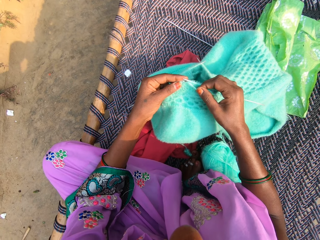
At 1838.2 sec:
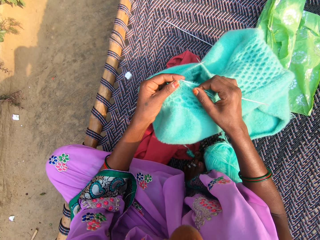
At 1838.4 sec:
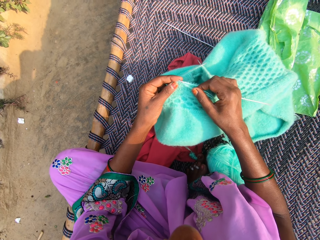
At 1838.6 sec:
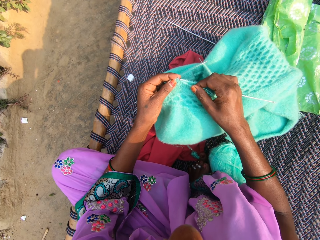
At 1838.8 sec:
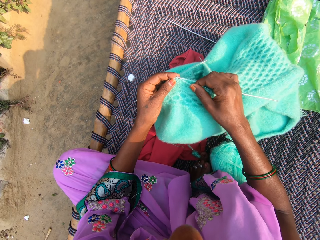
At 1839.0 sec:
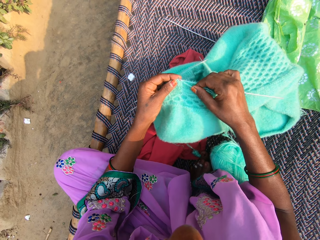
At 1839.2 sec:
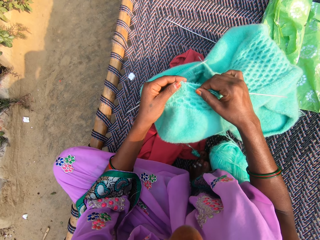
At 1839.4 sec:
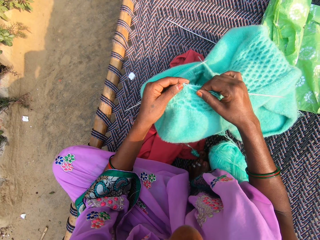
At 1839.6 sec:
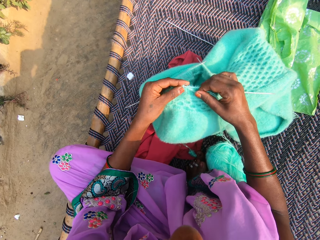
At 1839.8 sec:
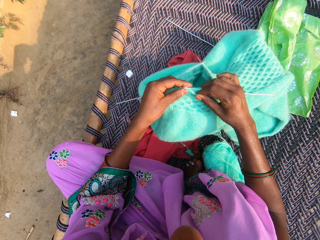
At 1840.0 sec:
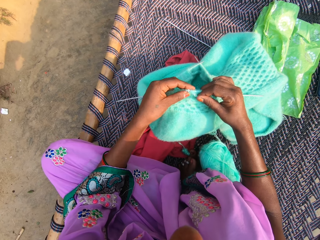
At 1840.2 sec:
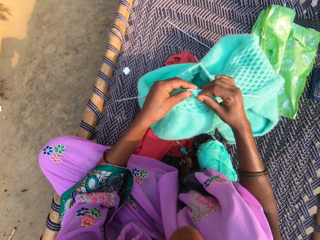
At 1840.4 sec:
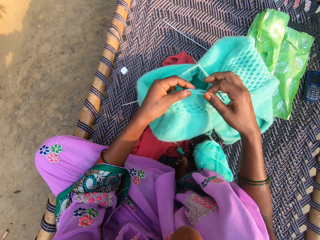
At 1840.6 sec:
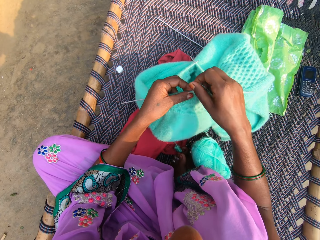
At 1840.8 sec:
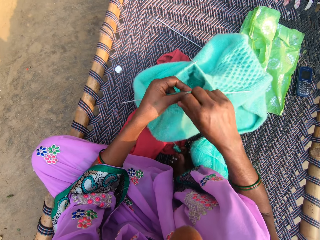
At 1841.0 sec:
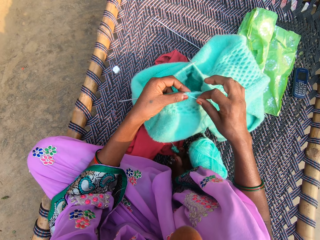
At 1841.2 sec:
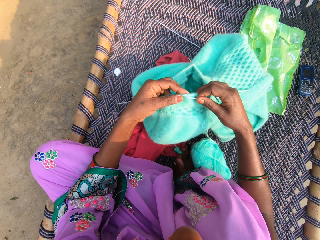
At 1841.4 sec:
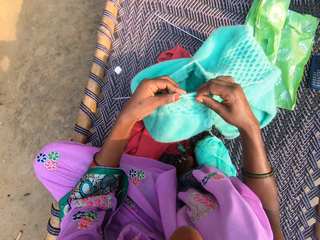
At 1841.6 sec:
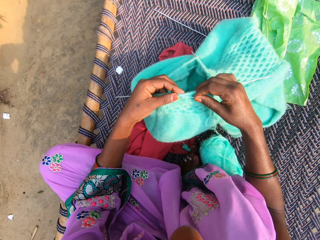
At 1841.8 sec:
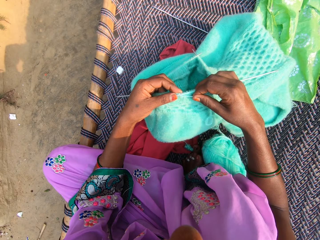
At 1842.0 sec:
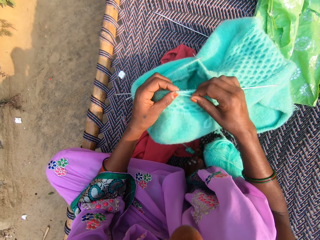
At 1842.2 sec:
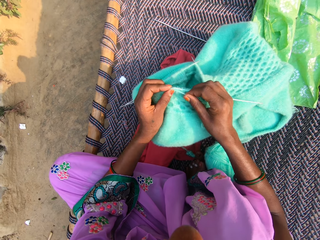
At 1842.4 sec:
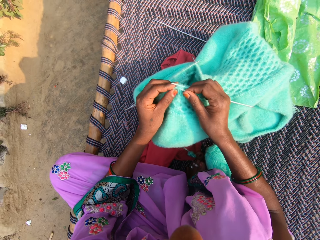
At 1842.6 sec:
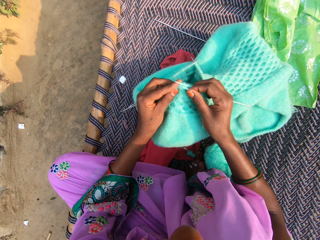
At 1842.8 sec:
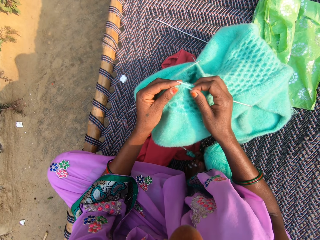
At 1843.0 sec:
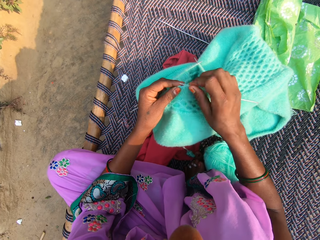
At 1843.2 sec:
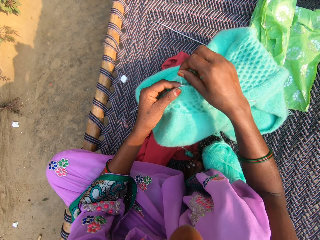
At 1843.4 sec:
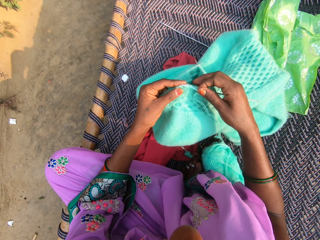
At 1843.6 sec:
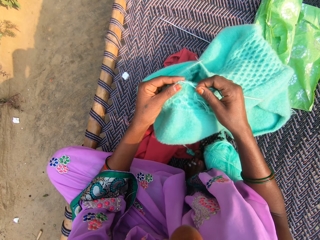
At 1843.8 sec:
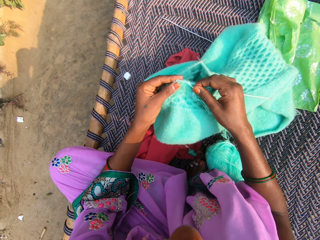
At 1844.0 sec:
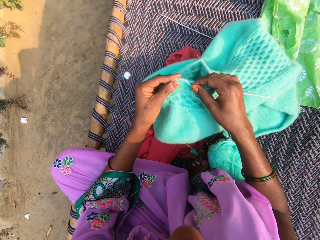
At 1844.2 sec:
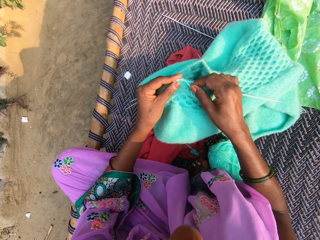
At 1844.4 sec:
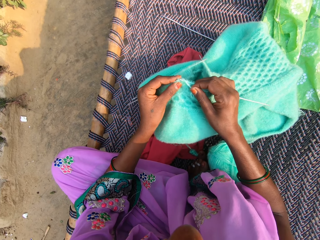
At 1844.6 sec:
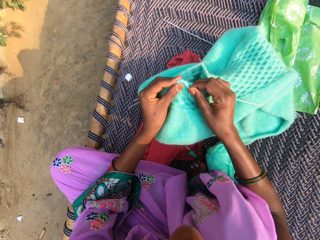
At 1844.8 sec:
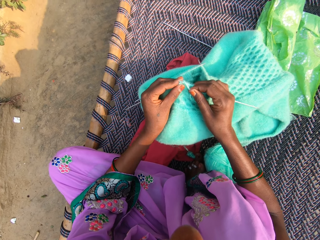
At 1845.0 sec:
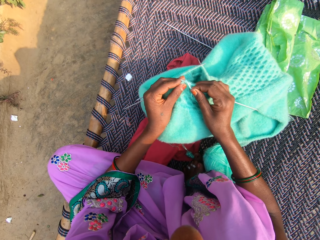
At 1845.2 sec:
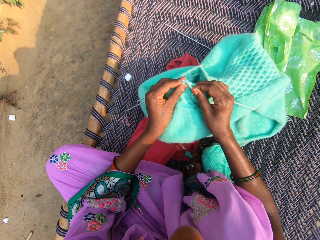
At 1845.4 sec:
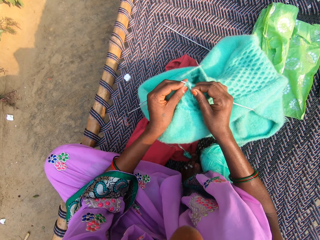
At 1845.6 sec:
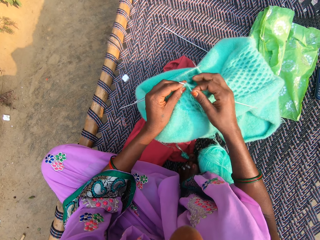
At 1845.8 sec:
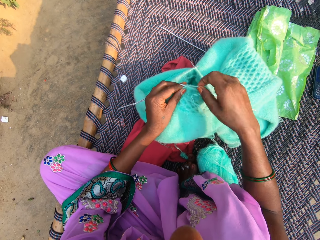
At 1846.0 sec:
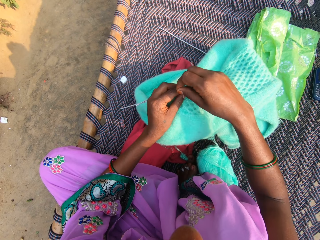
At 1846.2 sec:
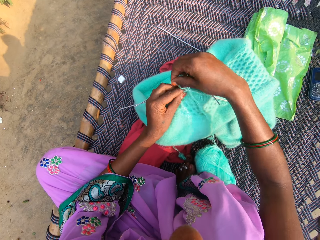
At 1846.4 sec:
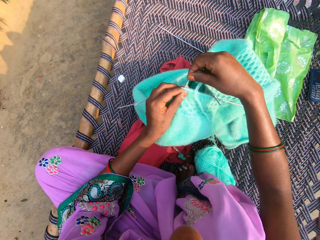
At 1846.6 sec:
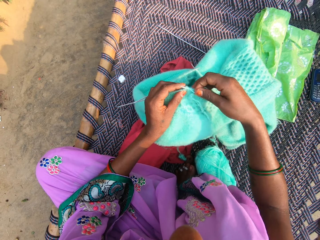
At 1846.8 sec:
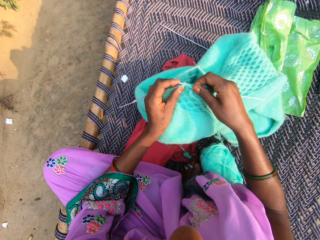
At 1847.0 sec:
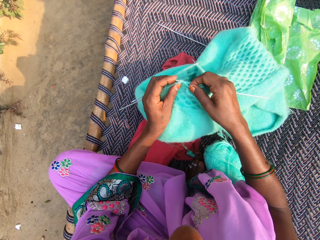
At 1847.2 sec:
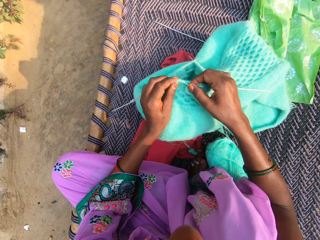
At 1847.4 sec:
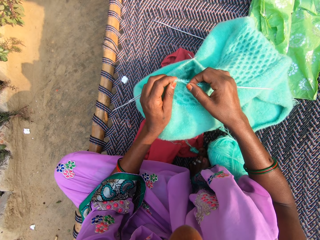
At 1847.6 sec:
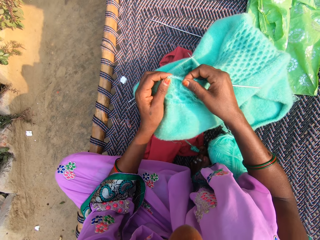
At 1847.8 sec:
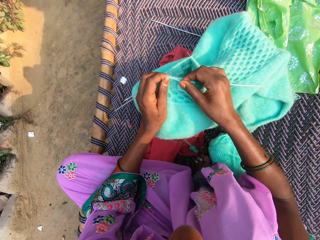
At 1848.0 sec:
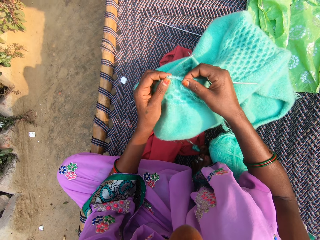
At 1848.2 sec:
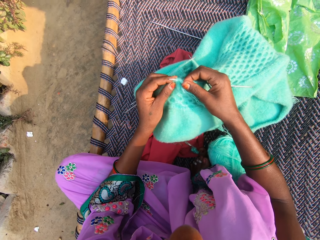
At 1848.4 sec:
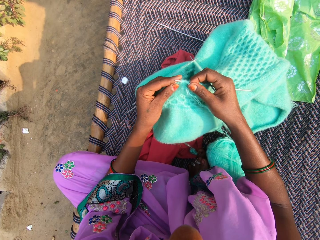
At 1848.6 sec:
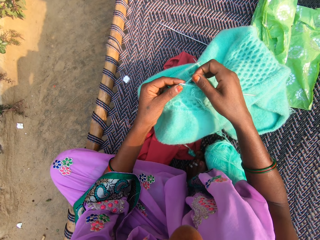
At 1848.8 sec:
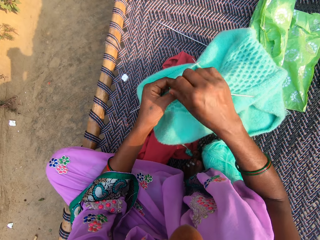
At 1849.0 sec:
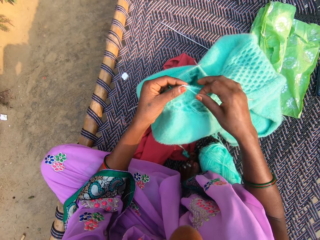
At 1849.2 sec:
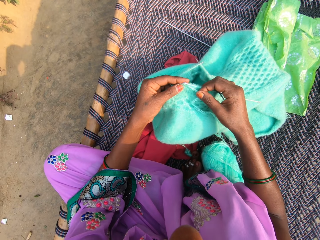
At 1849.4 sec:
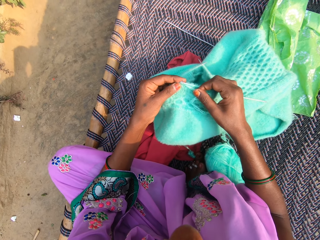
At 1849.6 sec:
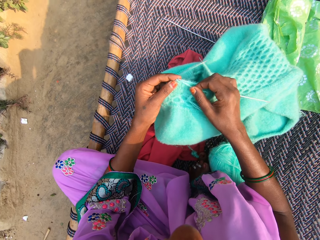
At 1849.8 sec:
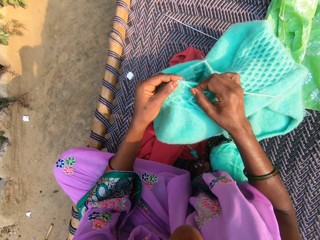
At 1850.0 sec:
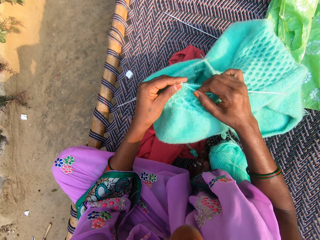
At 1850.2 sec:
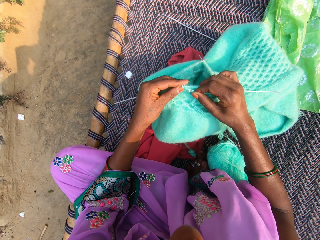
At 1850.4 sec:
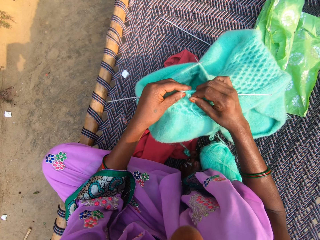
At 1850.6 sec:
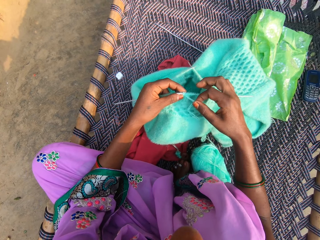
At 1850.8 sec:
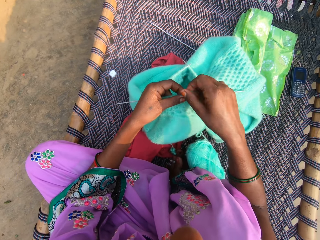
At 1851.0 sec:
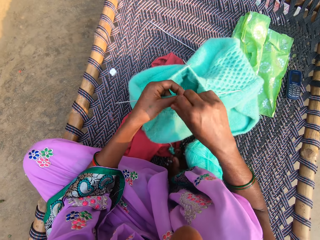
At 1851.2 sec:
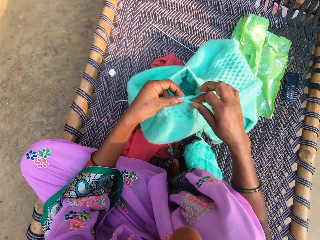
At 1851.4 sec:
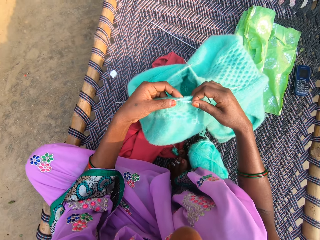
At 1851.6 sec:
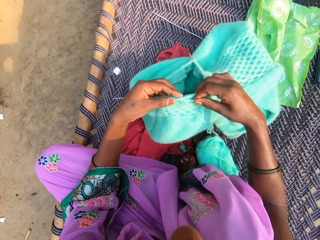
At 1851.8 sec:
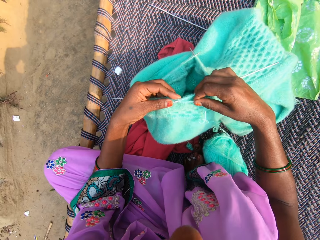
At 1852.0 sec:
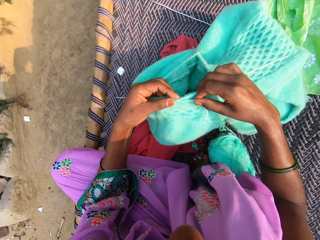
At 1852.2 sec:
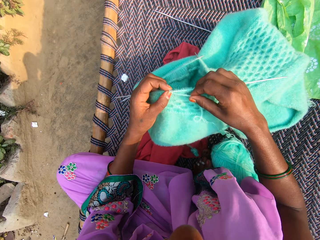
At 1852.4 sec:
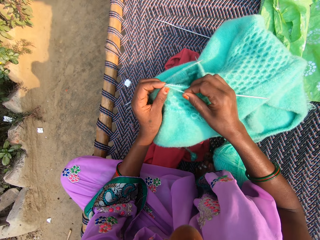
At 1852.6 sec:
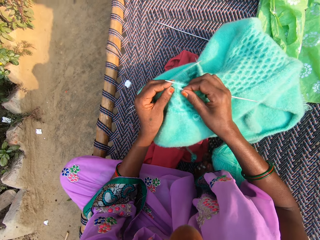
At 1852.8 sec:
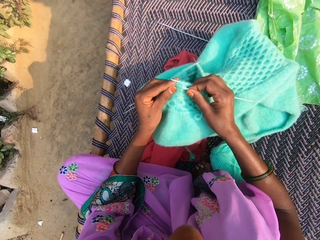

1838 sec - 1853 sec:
The camera wearer knits the cloth. They roll the string on the knitting needle. They knit the cloth.

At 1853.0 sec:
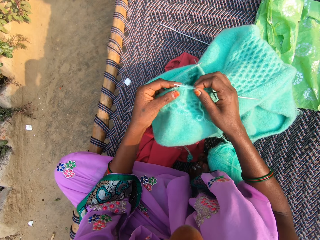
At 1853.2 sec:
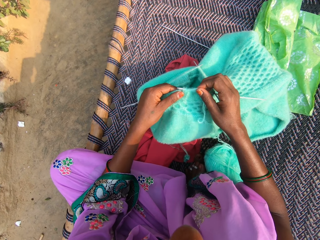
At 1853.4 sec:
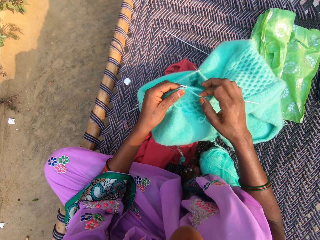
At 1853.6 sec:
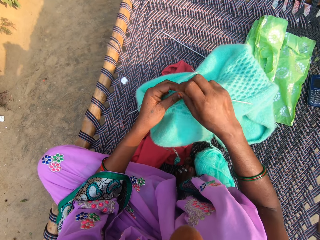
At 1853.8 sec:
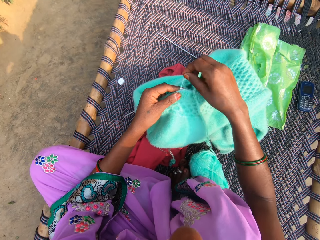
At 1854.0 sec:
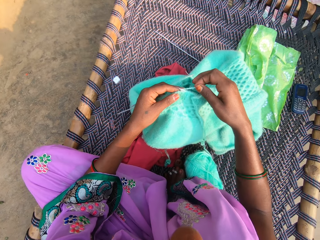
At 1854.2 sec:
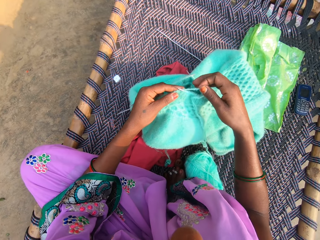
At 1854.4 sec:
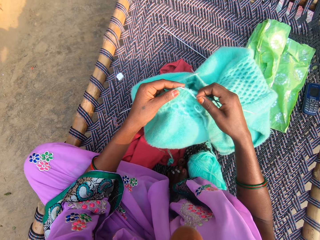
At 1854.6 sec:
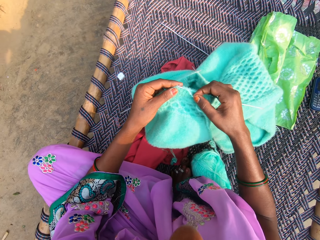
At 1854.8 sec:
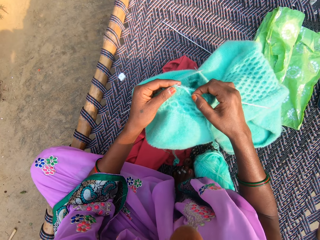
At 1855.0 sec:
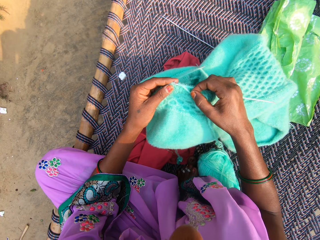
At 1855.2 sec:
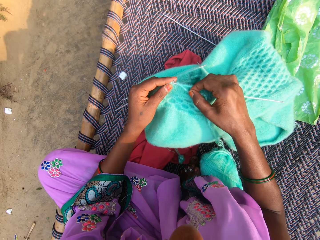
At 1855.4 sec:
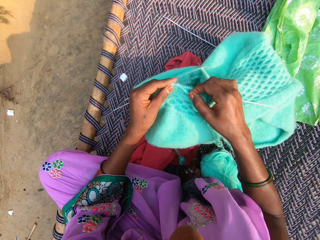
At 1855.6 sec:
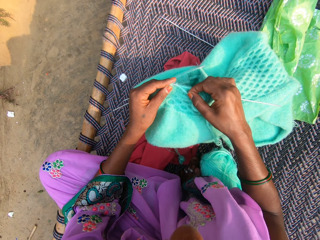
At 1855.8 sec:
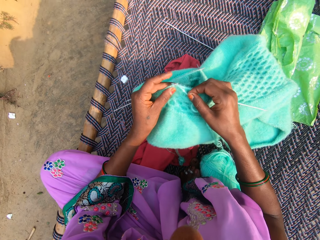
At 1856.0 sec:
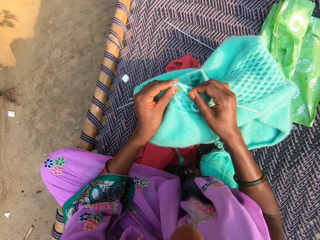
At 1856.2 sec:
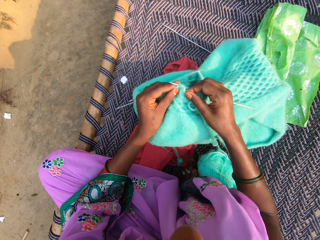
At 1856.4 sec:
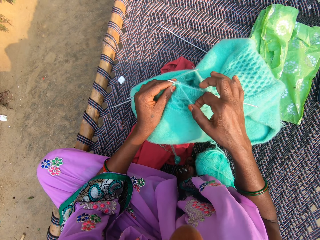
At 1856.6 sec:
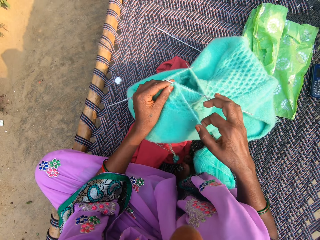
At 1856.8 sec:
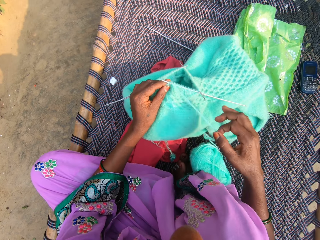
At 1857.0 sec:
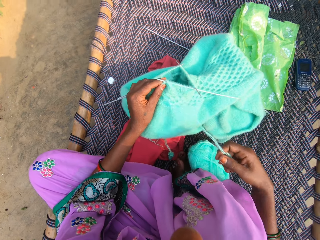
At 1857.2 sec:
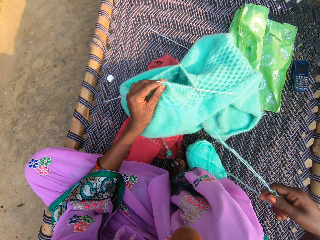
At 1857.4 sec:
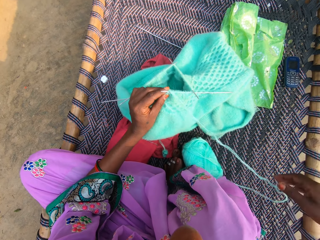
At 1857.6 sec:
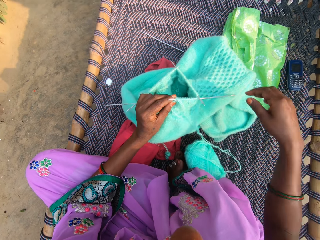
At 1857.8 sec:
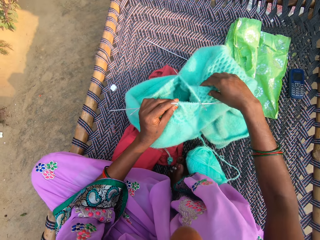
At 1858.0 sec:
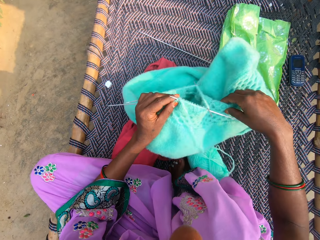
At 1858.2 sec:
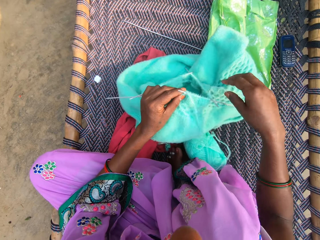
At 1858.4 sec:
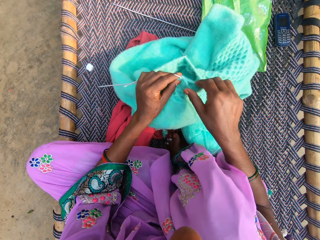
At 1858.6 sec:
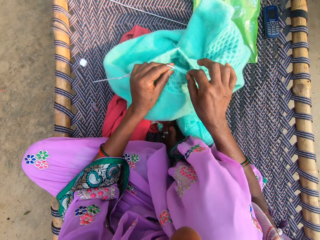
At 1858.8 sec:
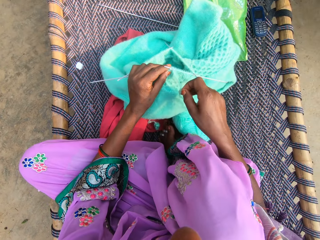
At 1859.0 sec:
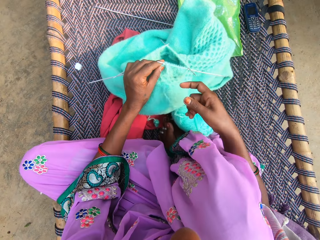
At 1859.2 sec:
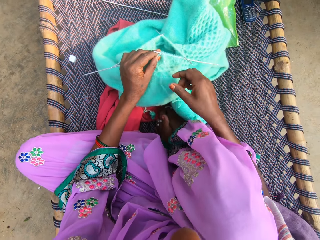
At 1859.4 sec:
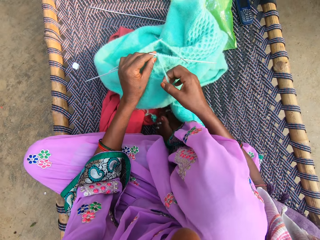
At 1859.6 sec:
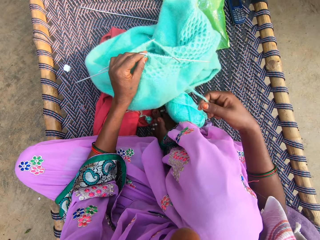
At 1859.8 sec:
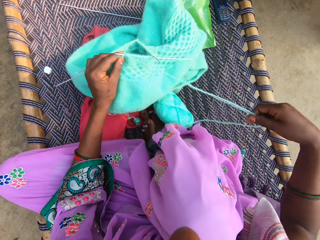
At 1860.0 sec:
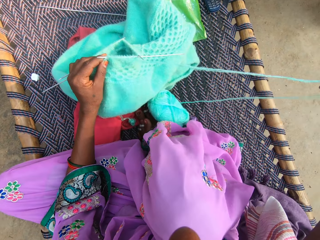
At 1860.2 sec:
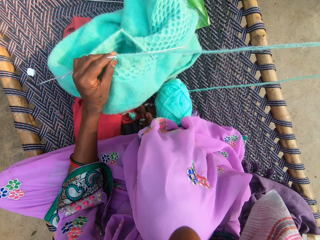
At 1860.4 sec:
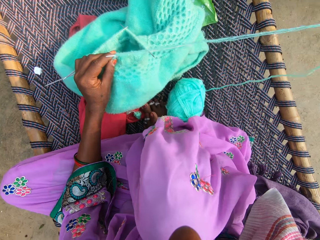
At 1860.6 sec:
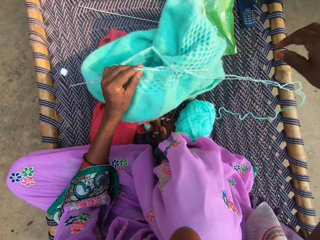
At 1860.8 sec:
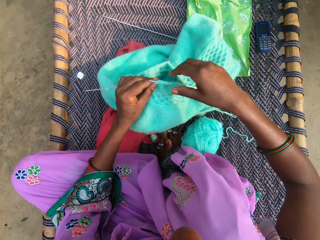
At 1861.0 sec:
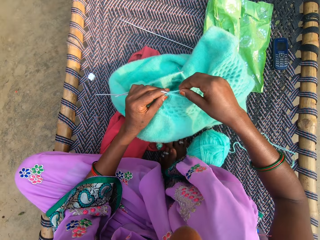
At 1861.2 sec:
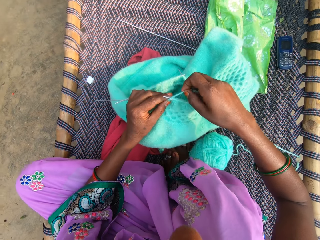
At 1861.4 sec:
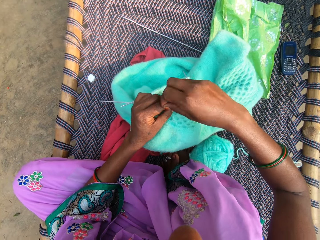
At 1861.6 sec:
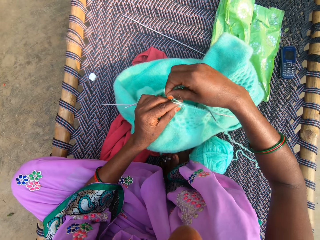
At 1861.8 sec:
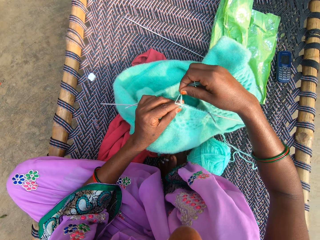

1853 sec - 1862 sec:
The camera wearer stretches the string. She adjusts the fabric with her right hand. She pulls the yarn with her right hand. She knits the yarn with the knitting pin in her right hand.
